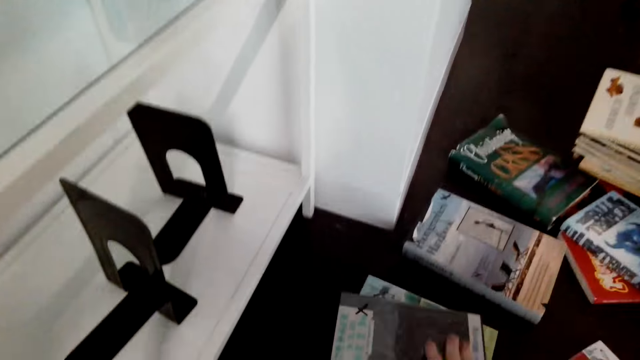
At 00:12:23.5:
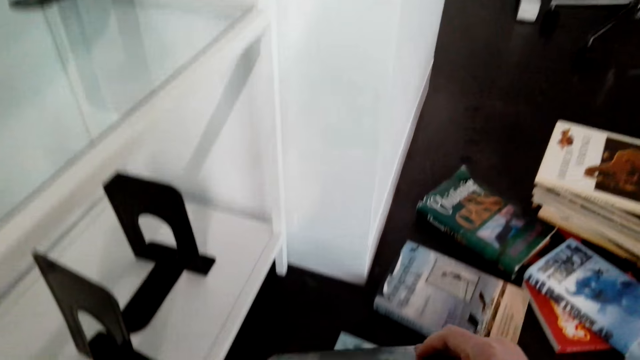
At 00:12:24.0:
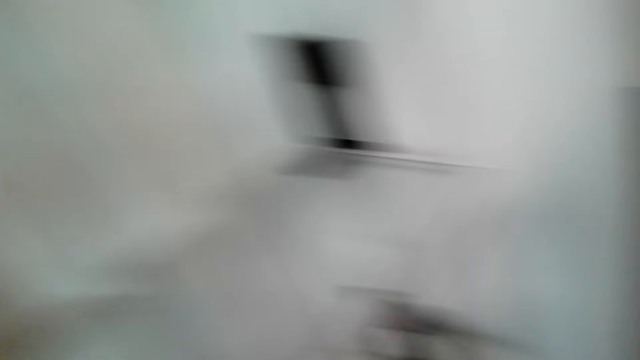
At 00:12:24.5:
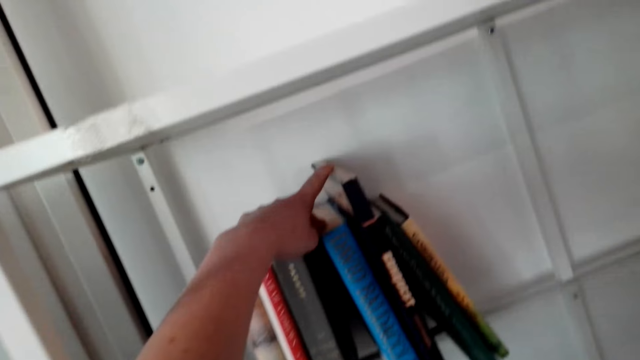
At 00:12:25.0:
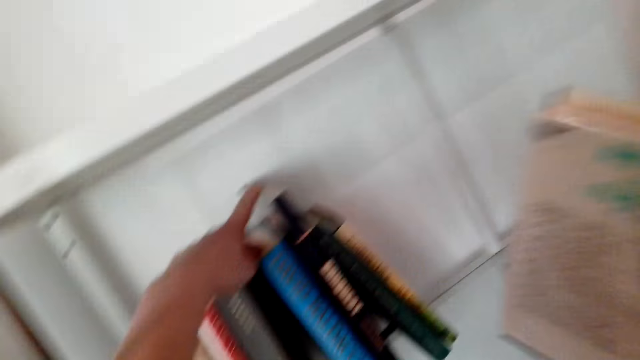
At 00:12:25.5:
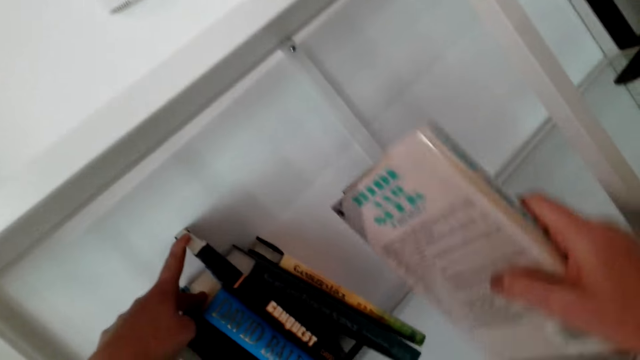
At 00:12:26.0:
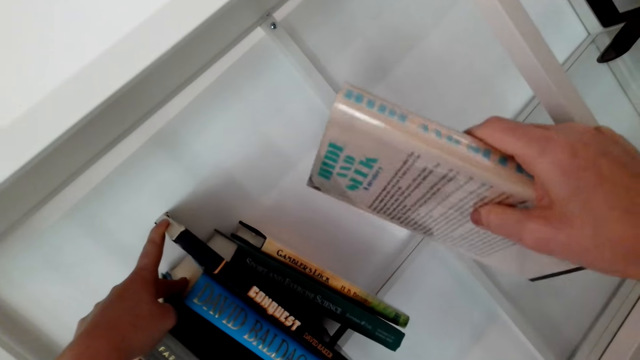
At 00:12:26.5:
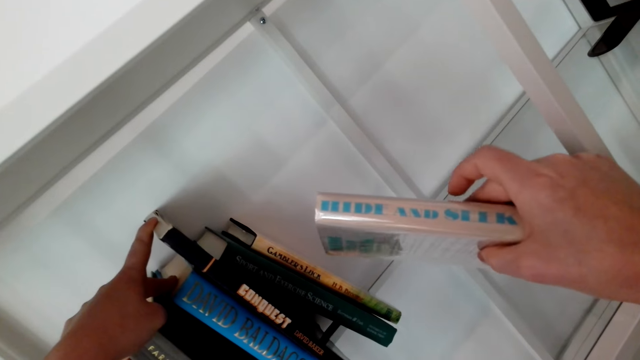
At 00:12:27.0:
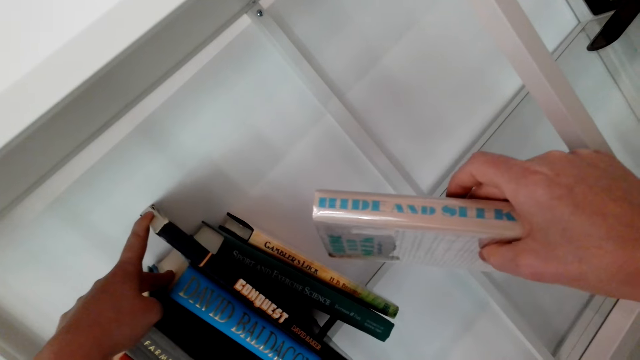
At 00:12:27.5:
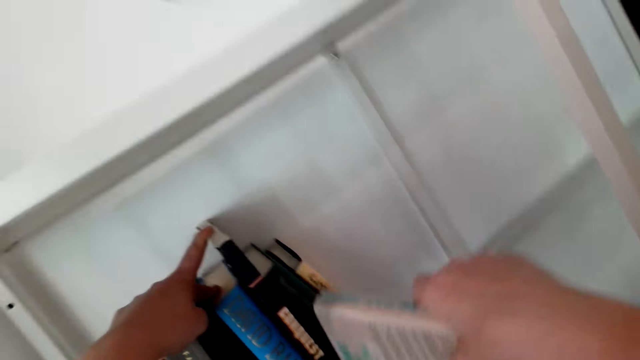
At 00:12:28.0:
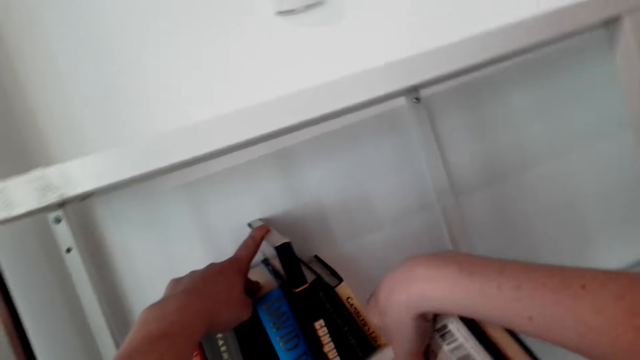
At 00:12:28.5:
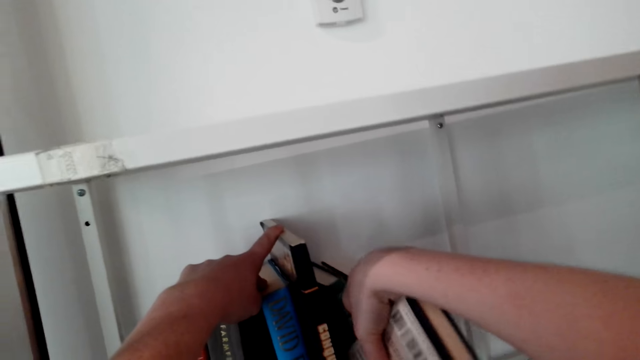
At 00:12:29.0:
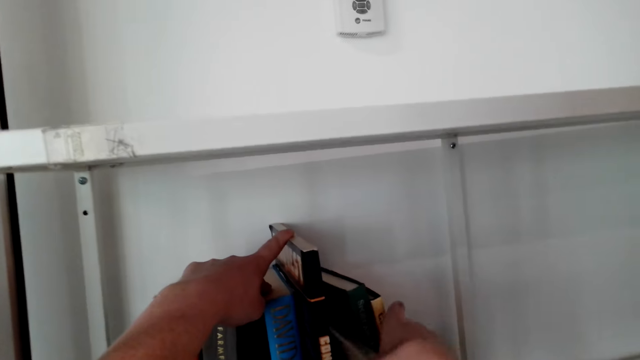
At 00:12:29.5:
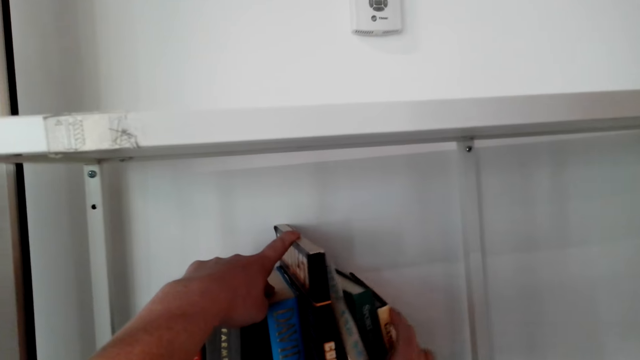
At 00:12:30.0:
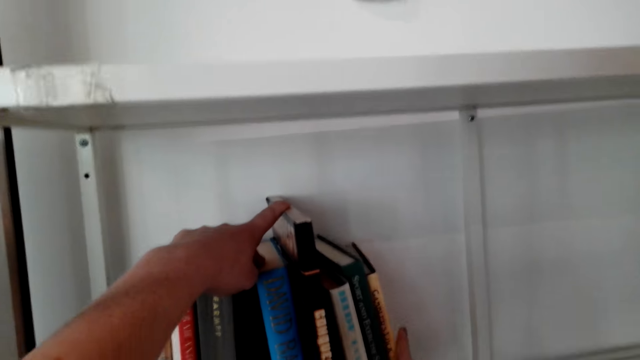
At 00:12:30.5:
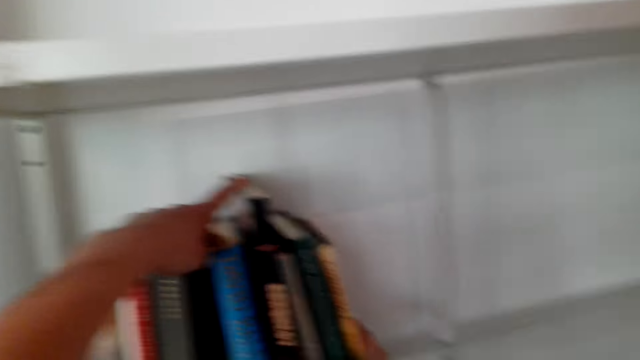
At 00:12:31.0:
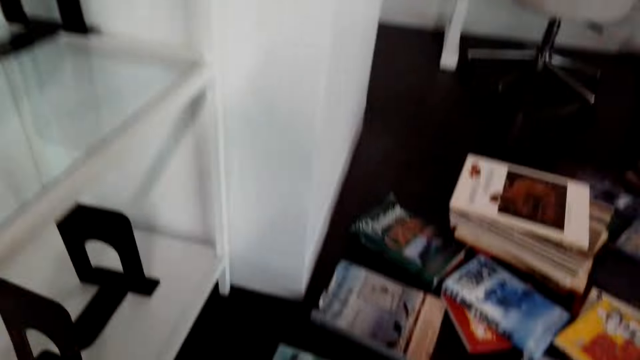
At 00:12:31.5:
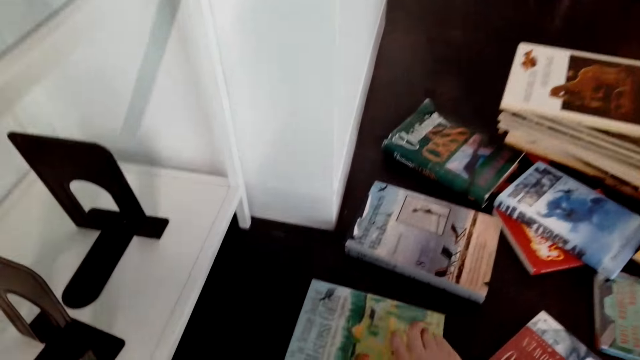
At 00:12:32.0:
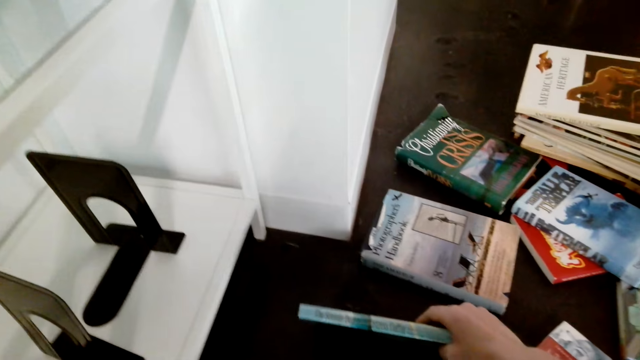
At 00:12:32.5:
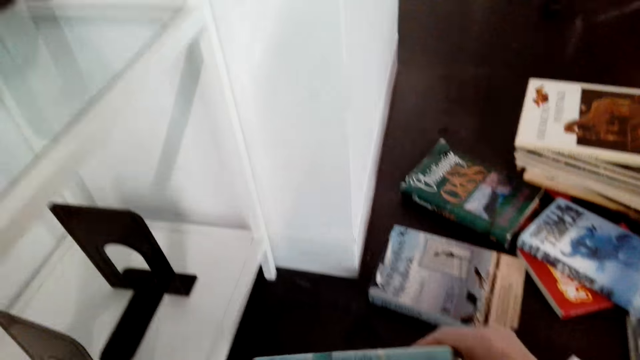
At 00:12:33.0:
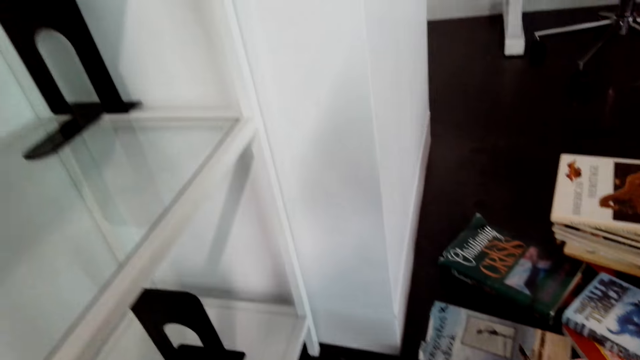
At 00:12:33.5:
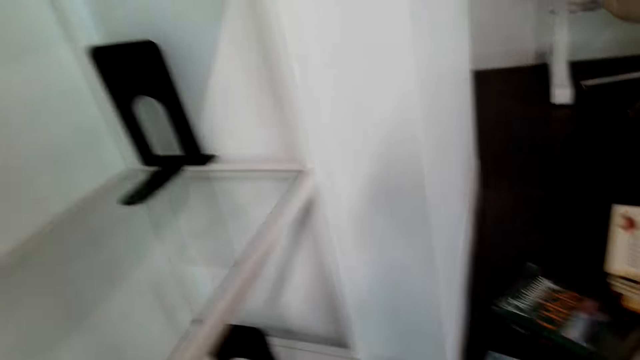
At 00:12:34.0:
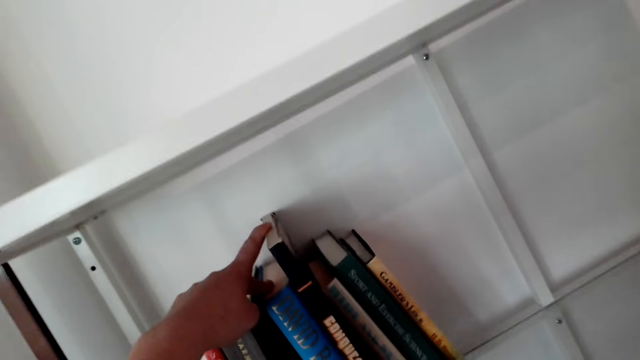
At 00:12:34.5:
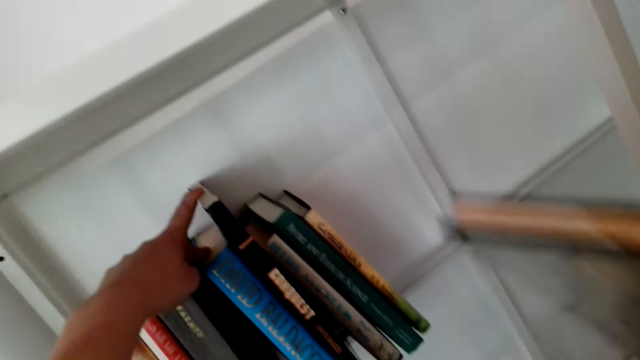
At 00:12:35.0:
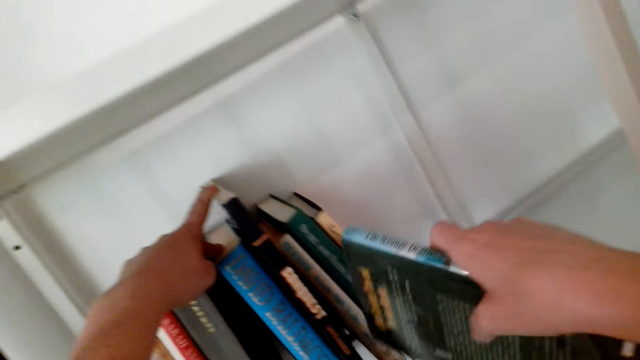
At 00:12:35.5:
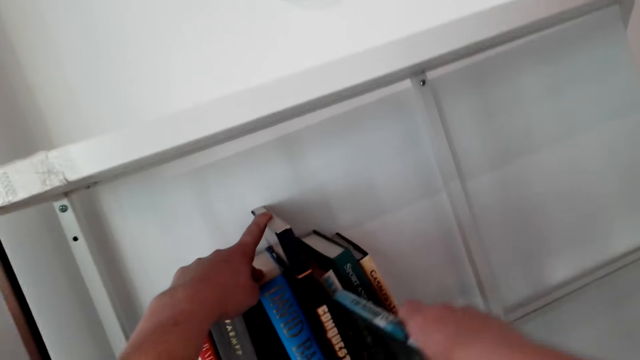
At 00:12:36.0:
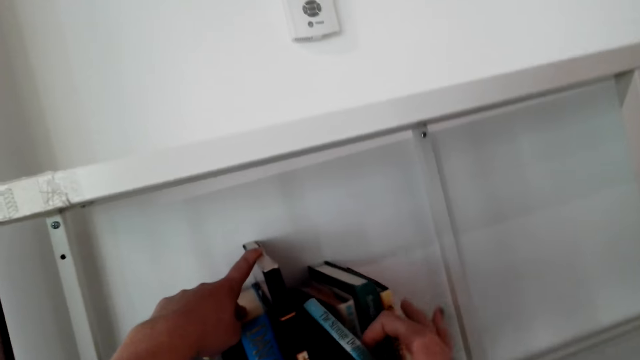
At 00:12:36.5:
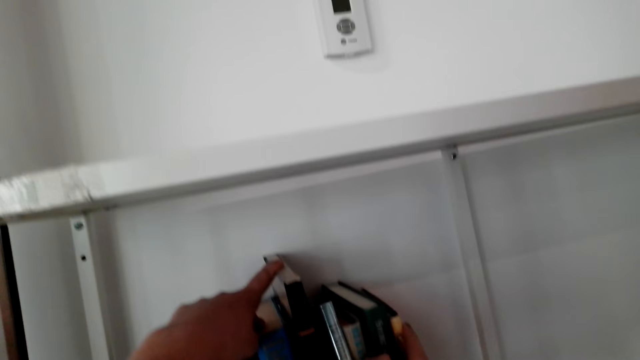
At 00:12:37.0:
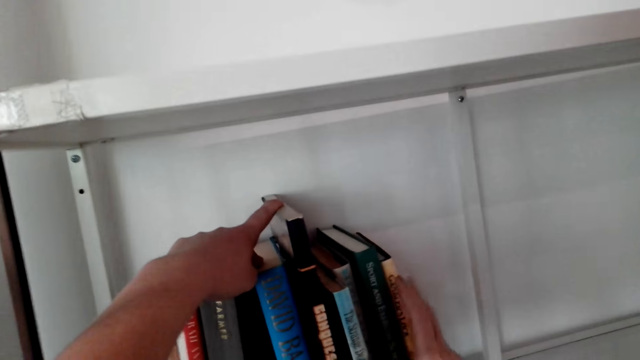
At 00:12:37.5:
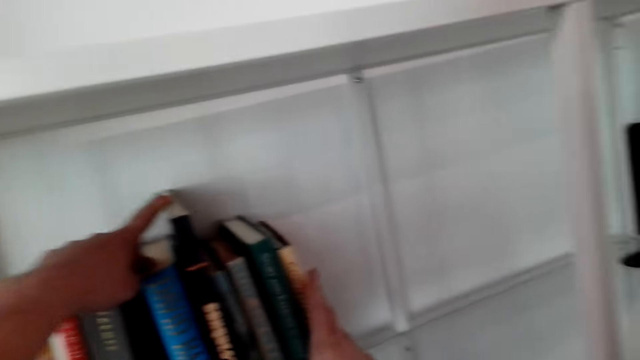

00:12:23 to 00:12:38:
The camera wearer picks up the books. They arrange the books on the shelf. They arrange a book in the shelf. They pick up the books. They arrange the books on the shelf.

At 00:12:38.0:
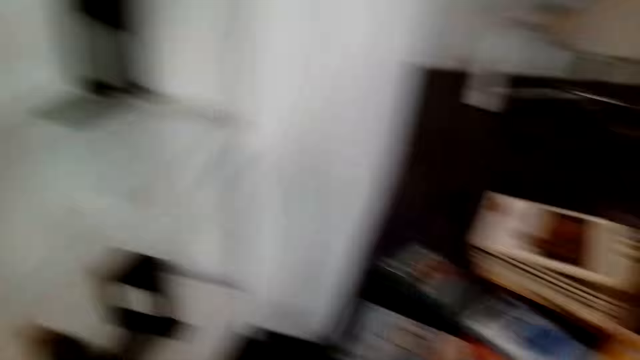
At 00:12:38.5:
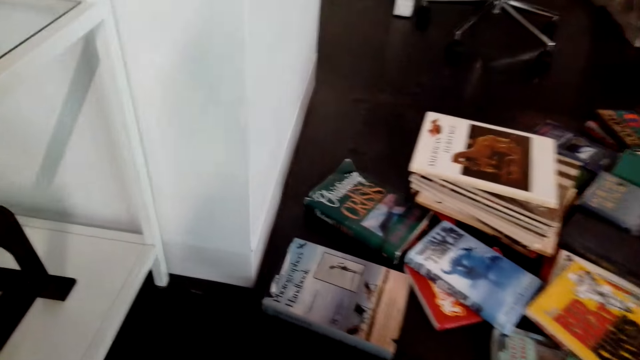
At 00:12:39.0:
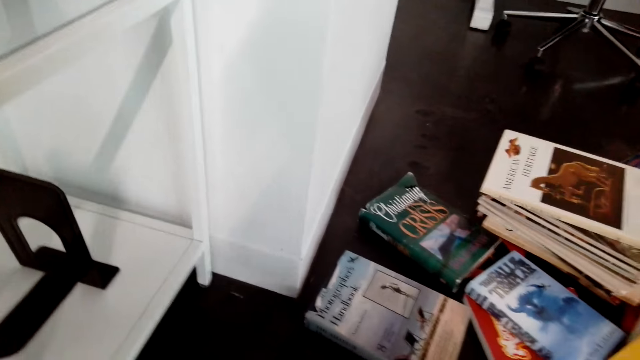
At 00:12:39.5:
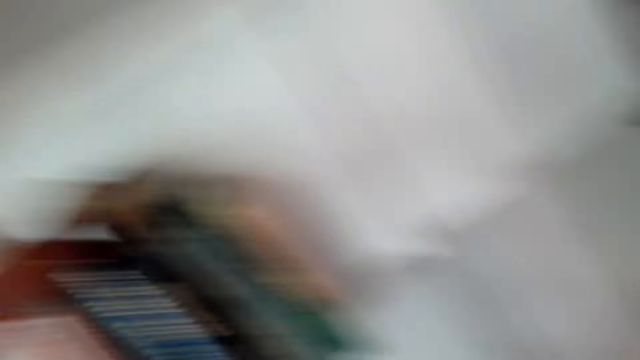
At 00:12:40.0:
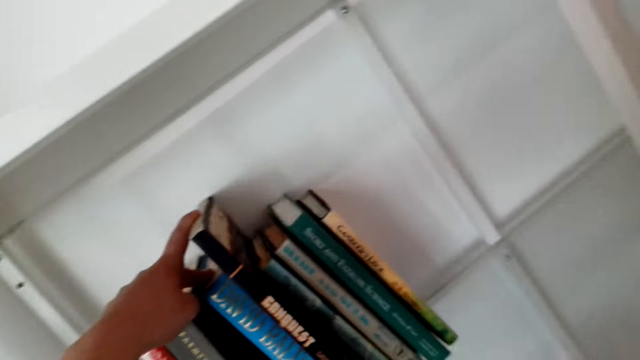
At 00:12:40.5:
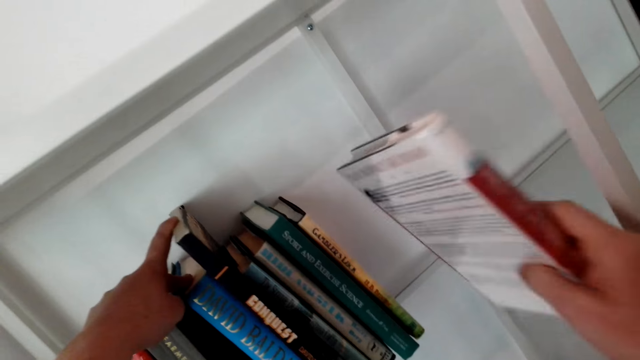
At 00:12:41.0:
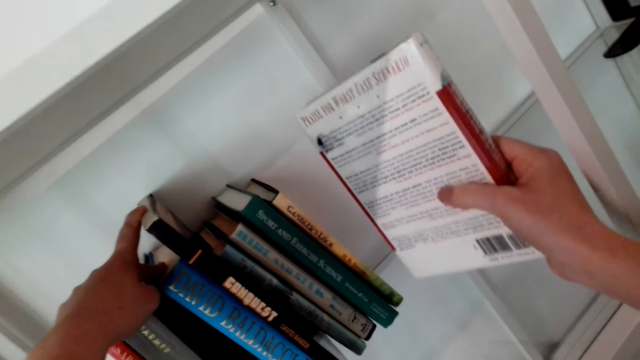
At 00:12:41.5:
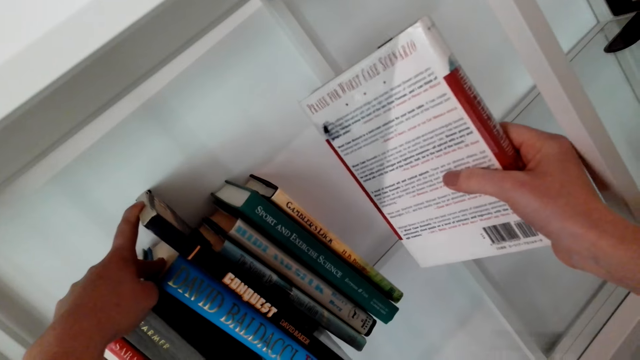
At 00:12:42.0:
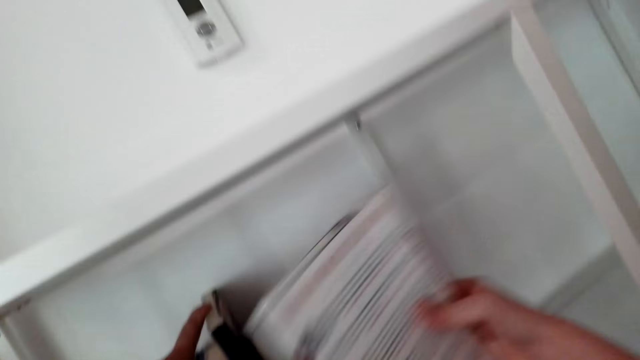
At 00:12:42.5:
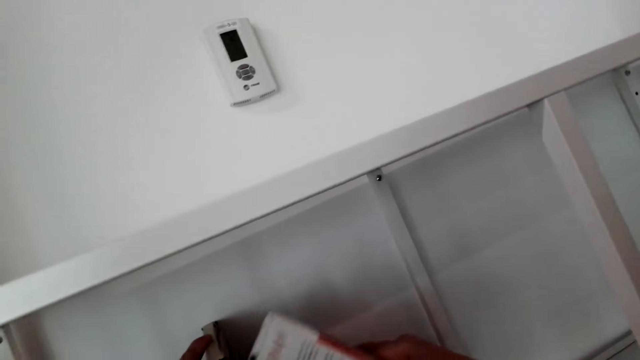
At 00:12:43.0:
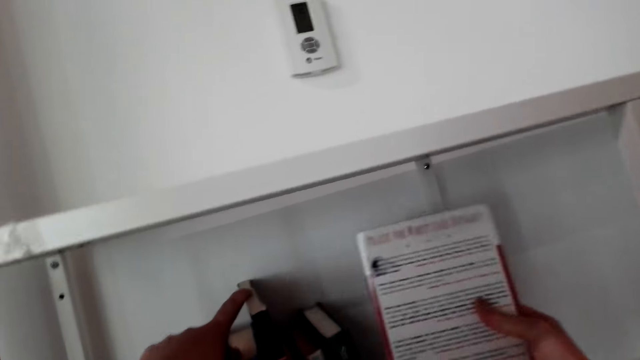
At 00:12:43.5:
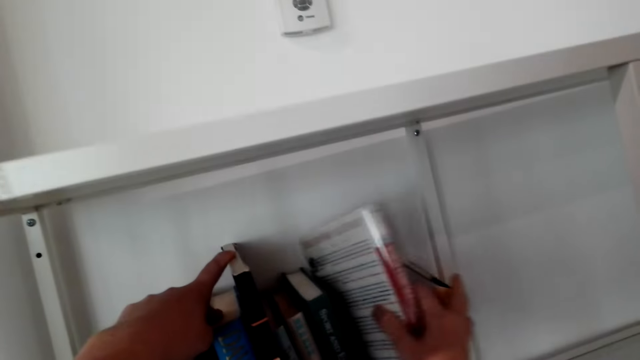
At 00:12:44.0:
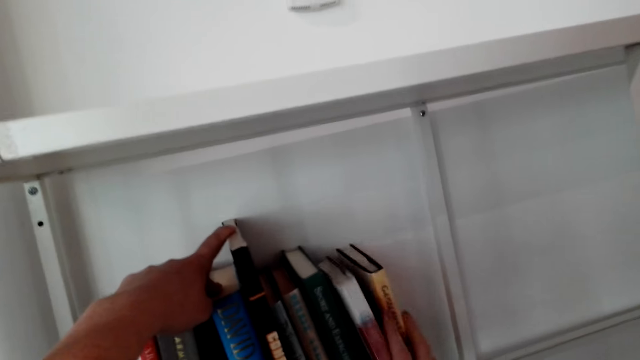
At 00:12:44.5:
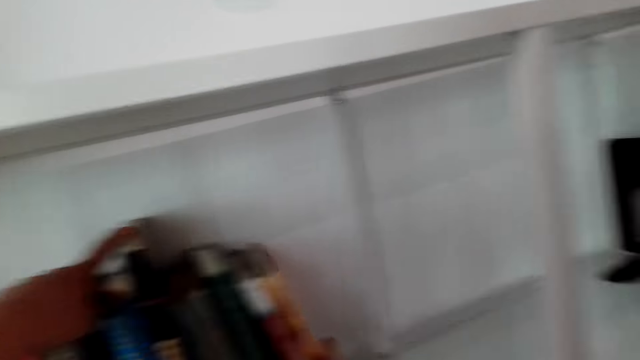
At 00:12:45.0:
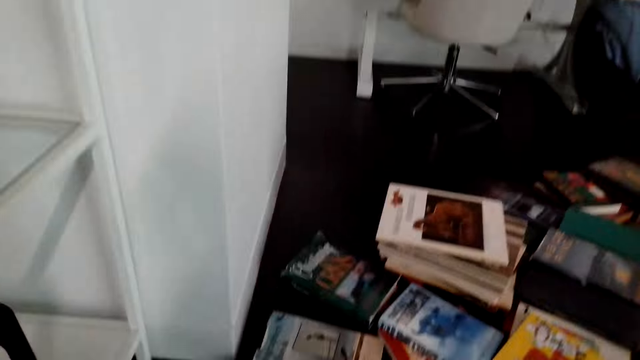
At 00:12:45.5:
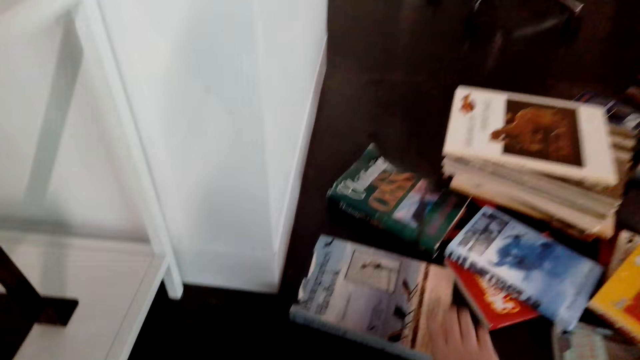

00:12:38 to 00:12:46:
The camera wearer picks the books. They hold a book. They arrange the books on the shelf.
